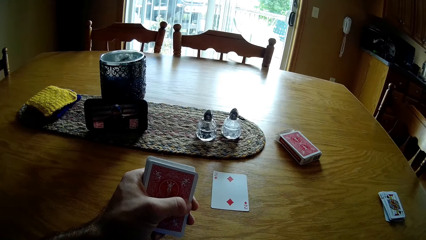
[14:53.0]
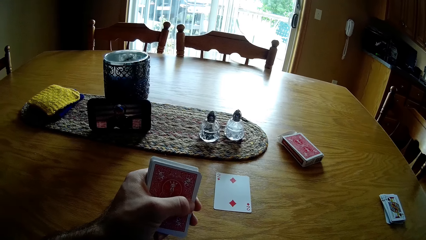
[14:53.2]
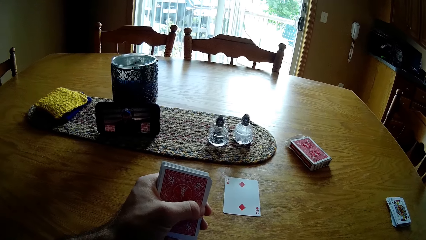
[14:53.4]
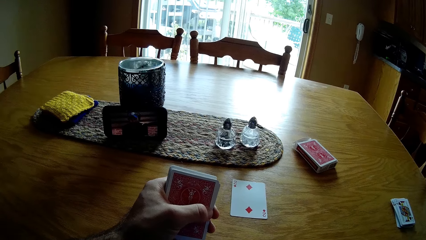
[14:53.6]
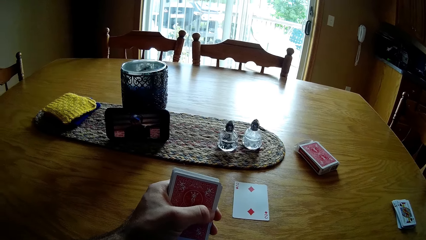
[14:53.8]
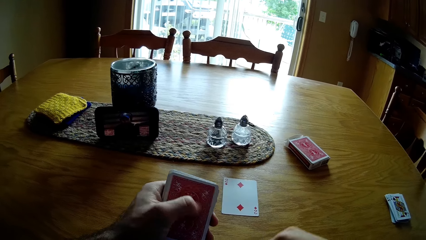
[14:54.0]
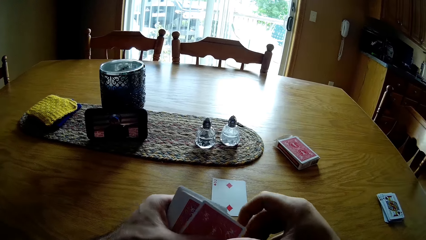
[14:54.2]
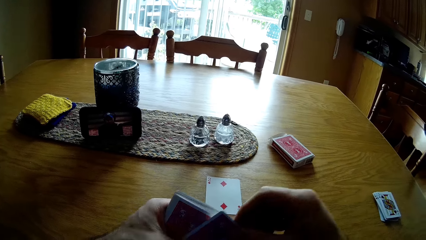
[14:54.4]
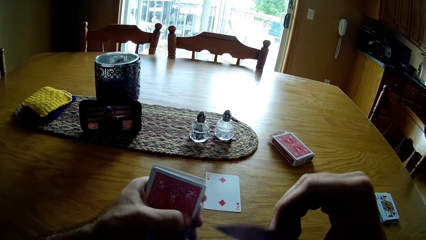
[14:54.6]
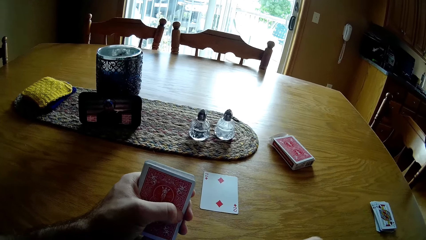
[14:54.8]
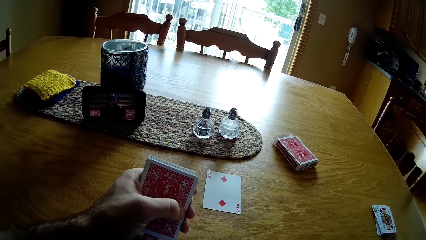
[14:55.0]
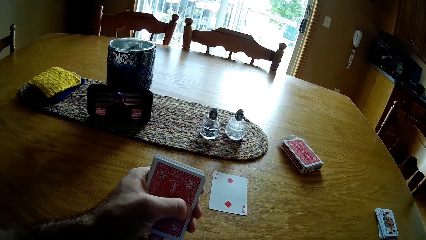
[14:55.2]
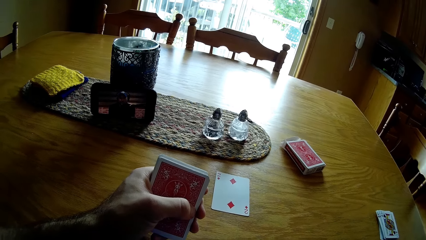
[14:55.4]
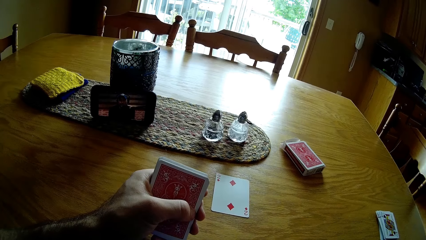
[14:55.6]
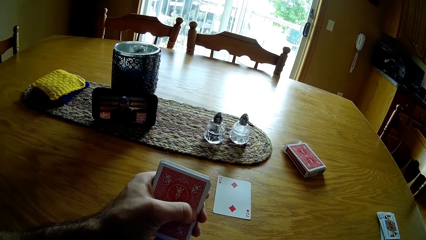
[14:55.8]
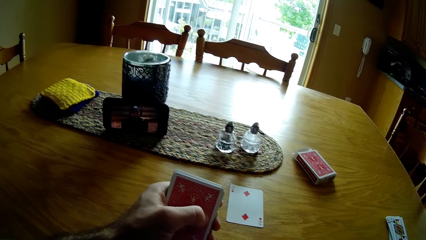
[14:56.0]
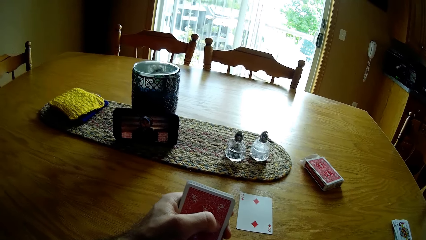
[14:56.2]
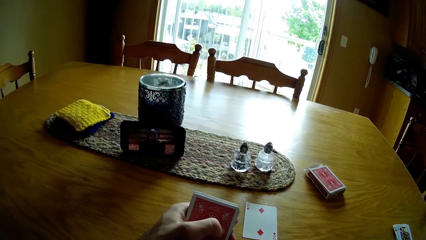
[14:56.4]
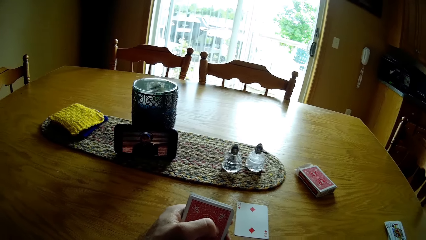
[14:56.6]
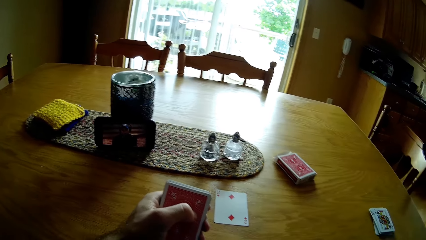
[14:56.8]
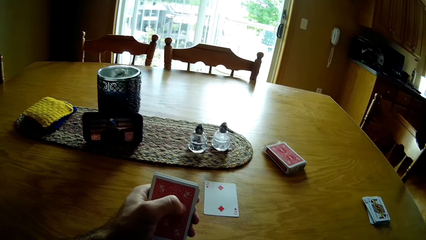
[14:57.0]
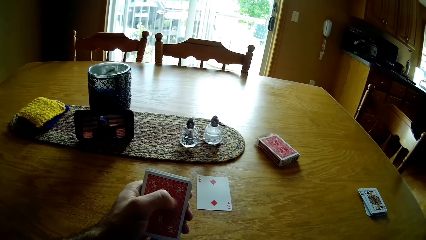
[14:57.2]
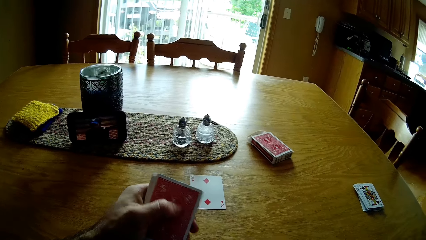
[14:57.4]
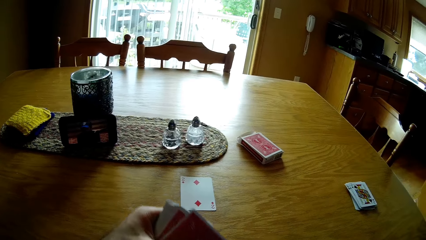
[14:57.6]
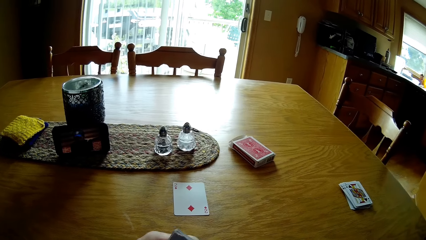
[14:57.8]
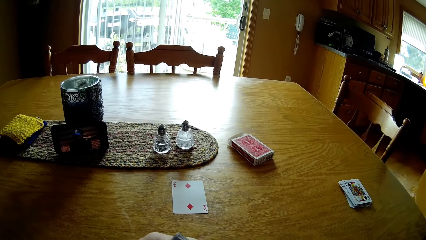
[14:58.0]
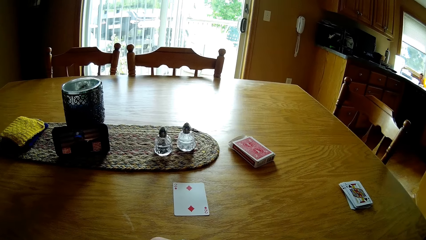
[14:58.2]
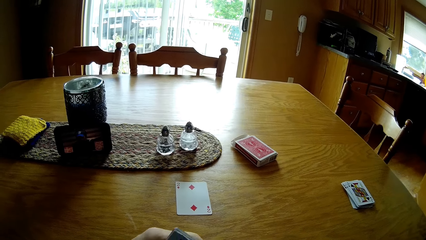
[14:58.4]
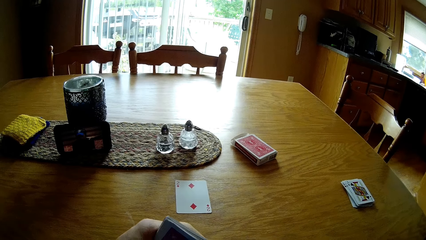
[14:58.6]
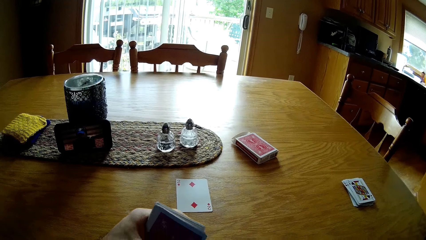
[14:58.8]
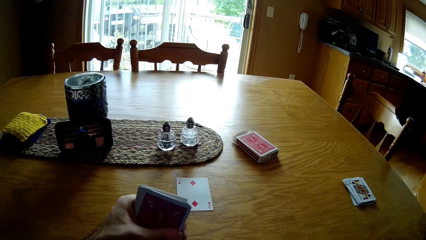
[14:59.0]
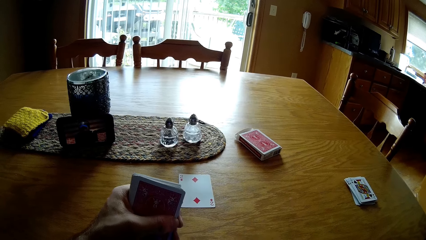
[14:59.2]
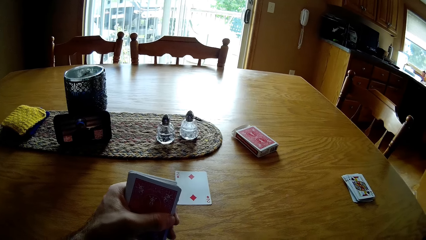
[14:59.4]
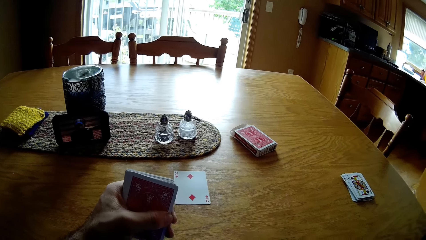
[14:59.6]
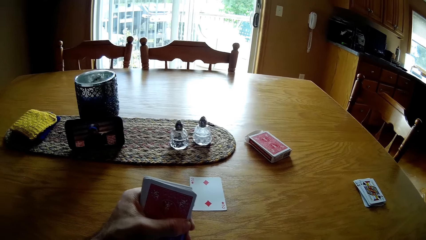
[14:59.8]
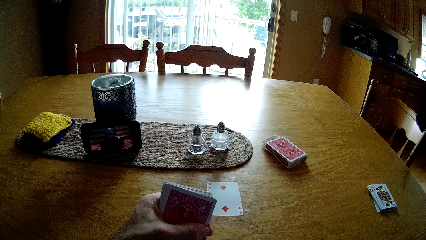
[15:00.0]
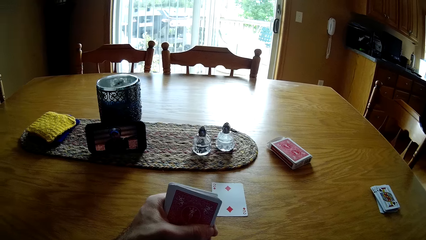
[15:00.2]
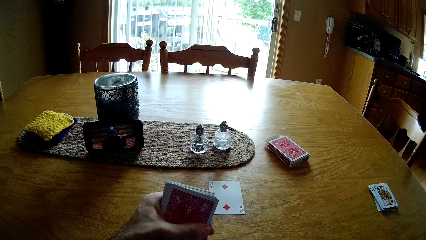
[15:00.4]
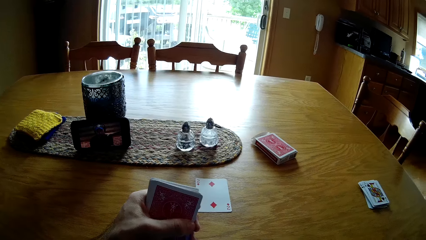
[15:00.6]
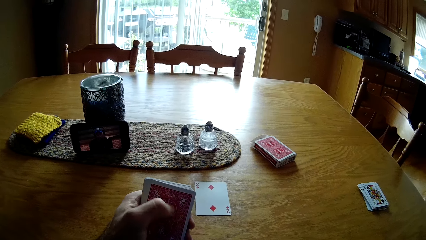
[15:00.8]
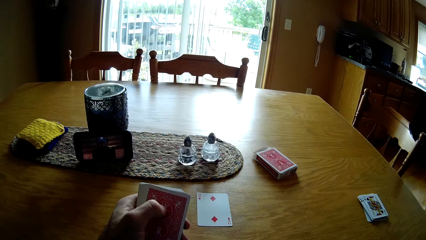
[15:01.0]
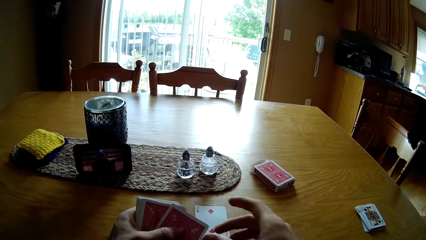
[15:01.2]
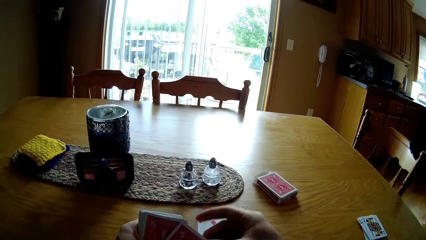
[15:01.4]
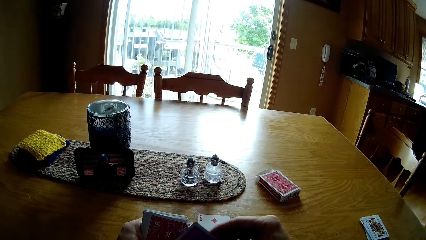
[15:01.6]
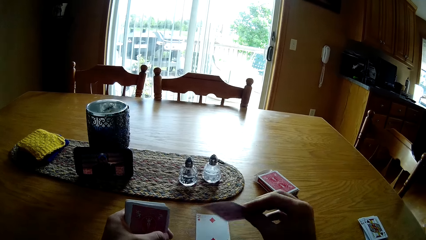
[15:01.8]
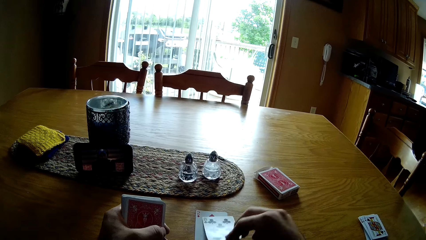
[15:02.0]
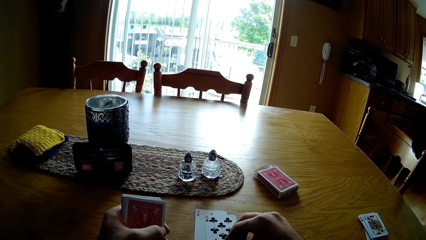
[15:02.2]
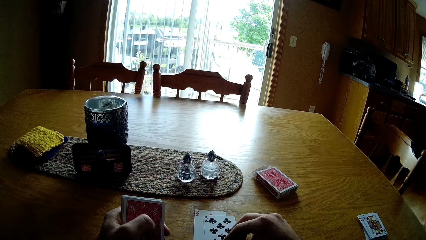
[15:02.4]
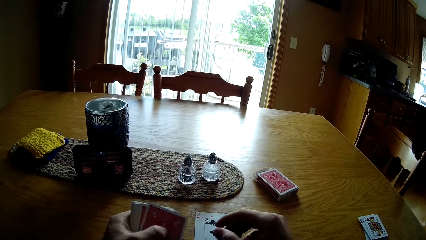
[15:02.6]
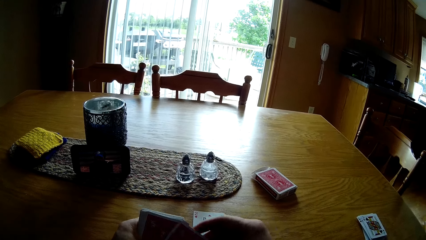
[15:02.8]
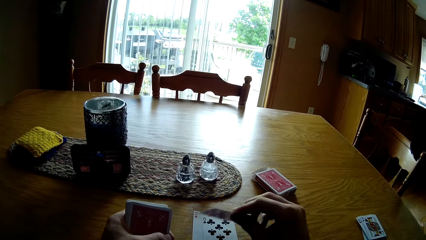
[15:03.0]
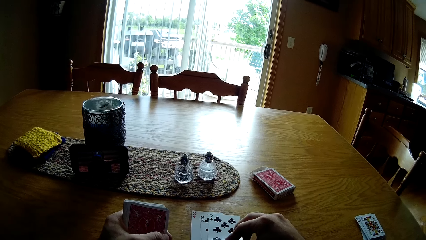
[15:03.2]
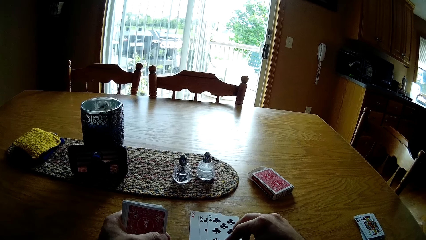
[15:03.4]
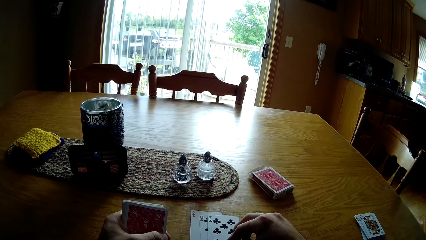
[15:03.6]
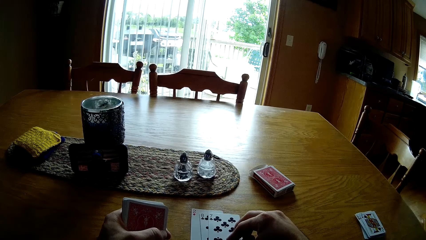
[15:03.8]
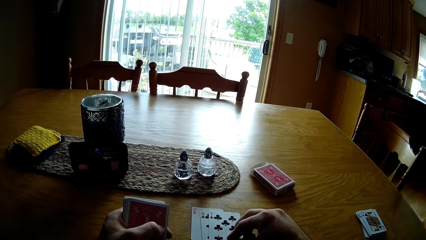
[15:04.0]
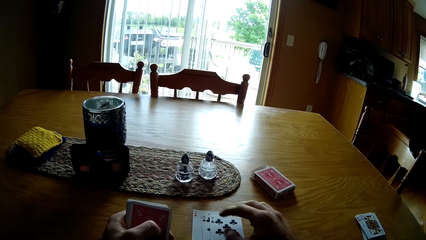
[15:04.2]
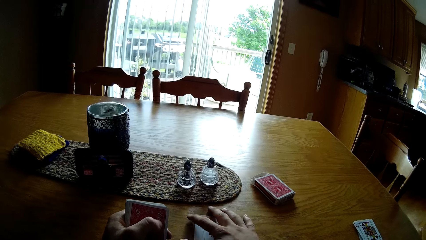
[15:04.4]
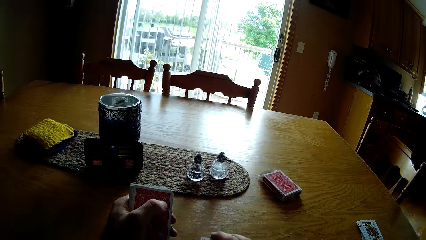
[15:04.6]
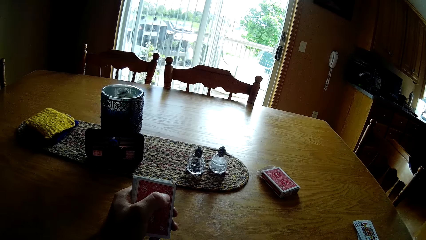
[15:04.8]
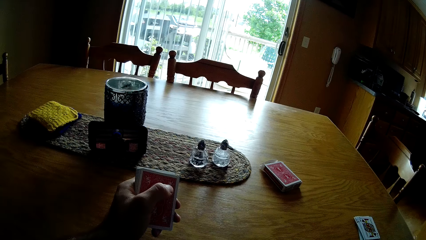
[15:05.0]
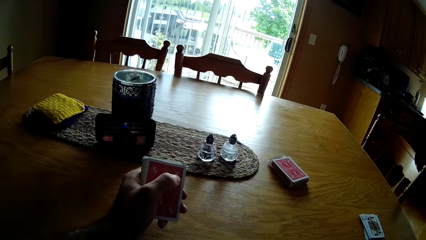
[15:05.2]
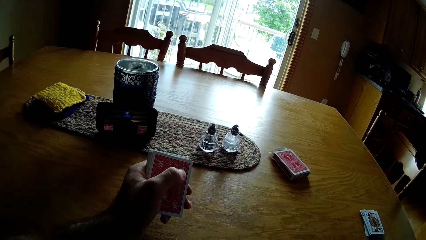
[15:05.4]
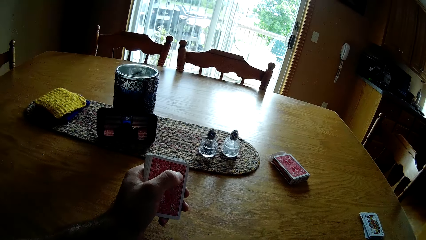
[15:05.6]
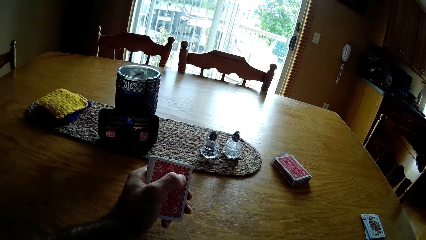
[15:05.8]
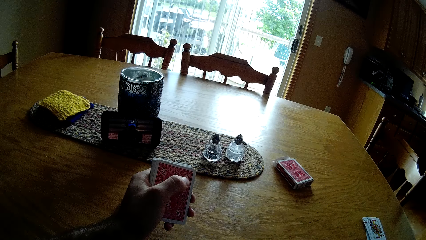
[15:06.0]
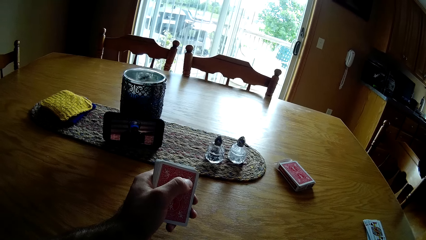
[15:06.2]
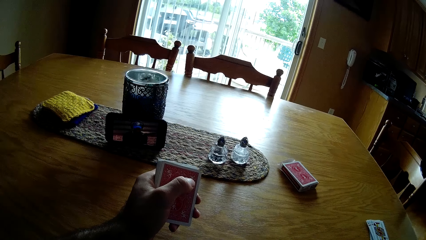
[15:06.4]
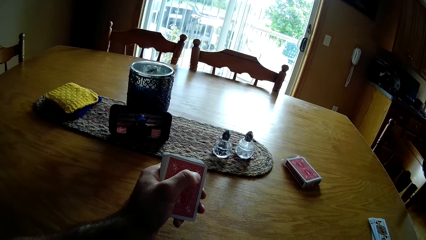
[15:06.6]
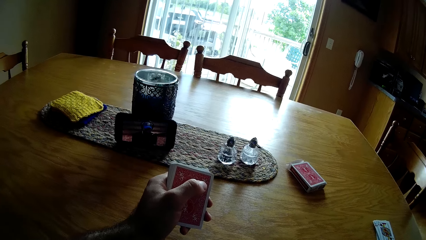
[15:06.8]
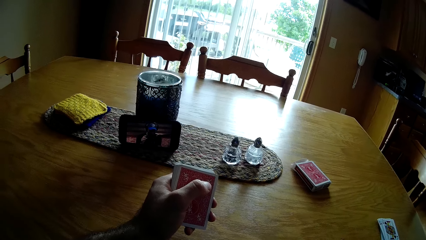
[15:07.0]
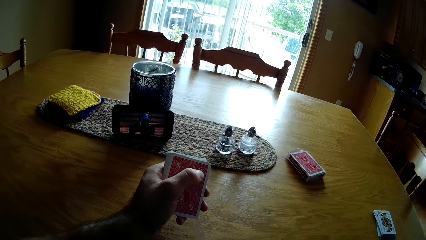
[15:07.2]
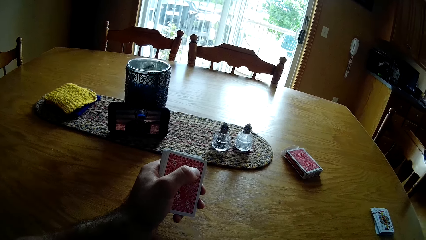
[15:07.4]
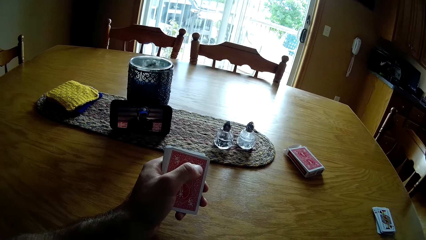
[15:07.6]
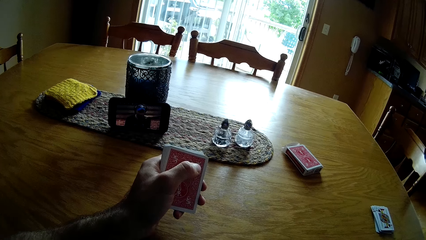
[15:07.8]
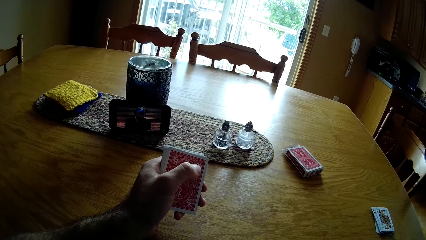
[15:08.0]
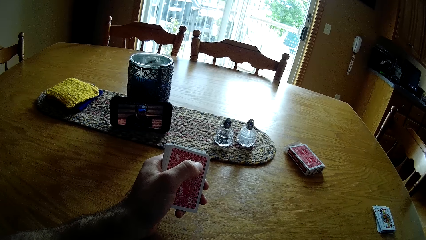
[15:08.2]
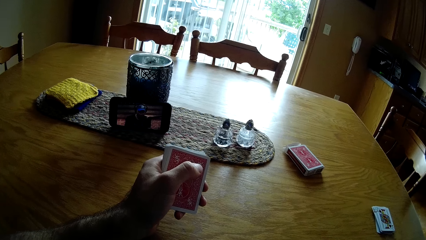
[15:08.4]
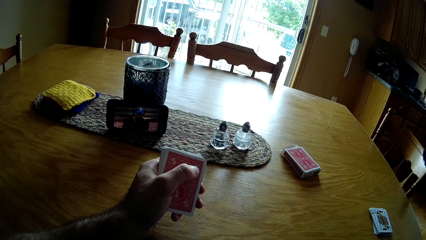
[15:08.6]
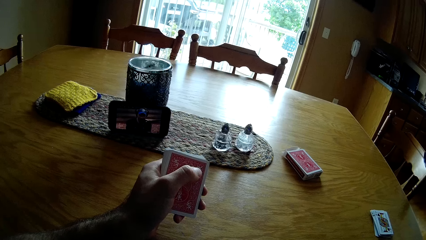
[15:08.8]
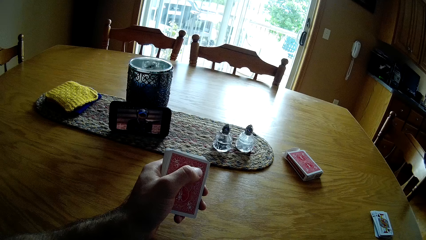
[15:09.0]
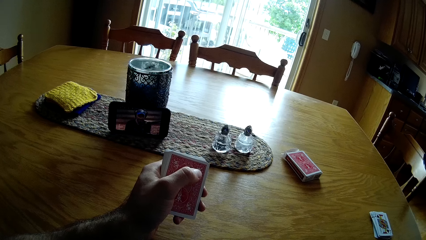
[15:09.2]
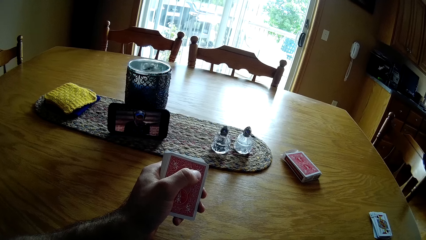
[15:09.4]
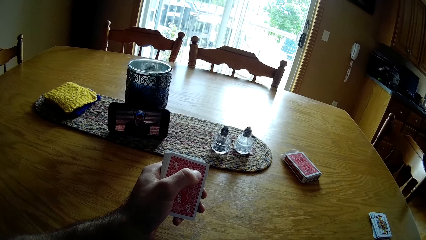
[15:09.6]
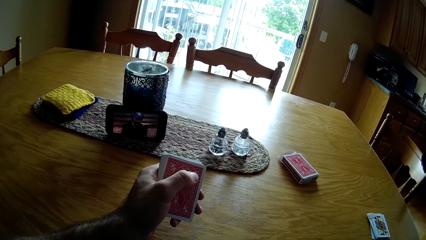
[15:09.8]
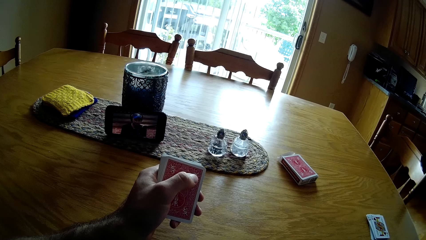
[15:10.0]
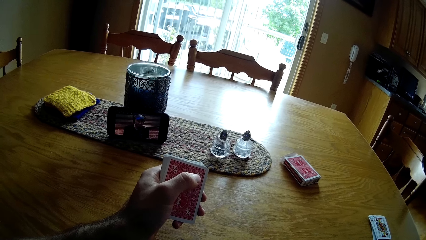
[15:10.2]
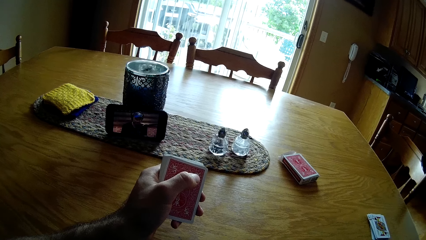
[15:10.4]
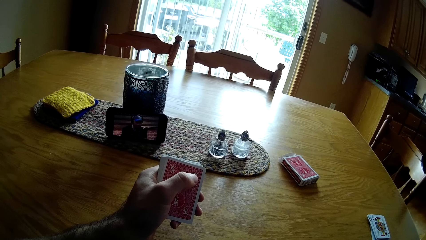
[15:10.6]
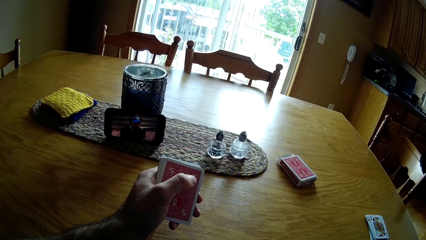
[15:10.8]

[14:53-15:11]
The camera wearer puts the card on the table. They take the card. They put the card on the table. They move the hand. They take the card. They put the card on the table. They take the card and put the card on the table. They pick up the cards. They put the cards on the table.
